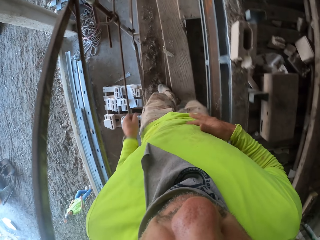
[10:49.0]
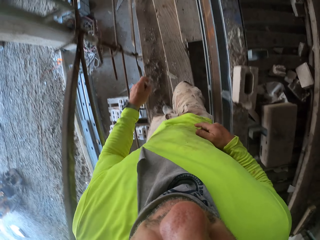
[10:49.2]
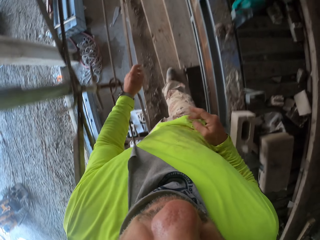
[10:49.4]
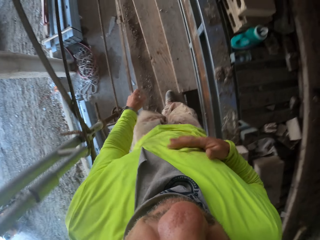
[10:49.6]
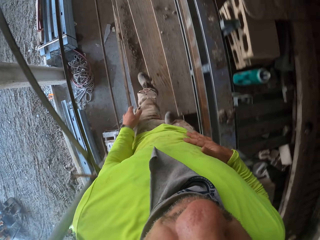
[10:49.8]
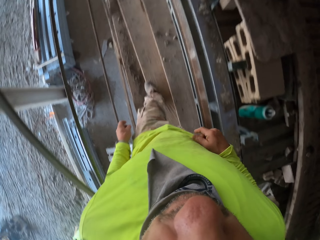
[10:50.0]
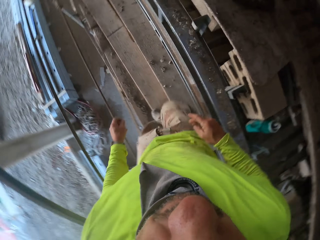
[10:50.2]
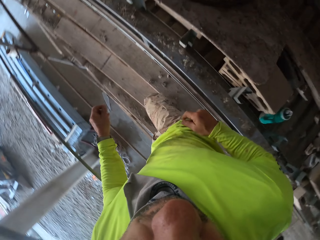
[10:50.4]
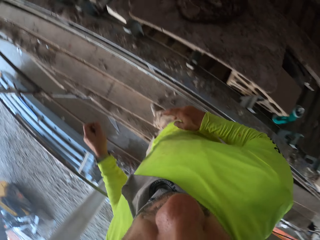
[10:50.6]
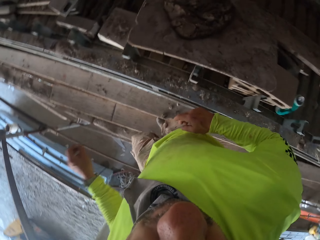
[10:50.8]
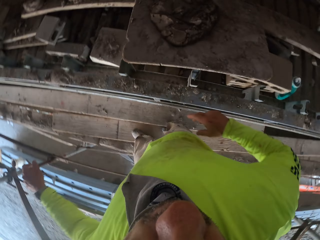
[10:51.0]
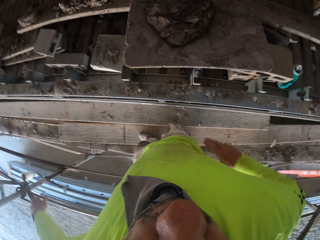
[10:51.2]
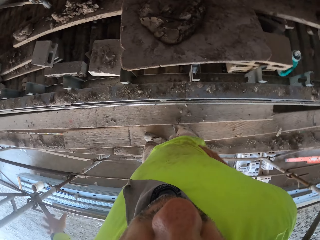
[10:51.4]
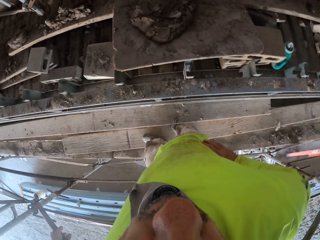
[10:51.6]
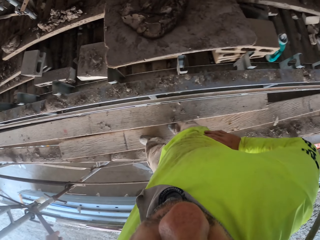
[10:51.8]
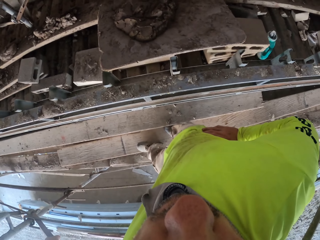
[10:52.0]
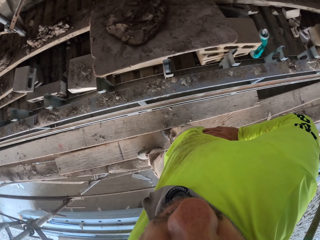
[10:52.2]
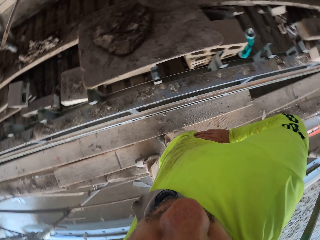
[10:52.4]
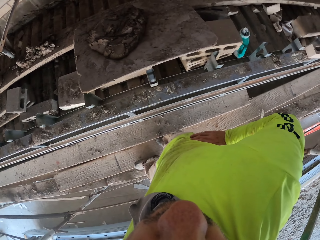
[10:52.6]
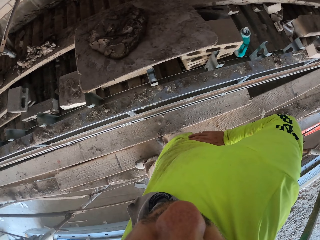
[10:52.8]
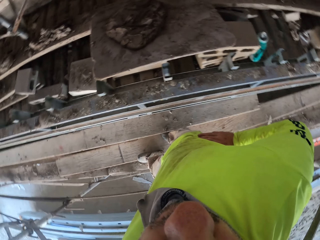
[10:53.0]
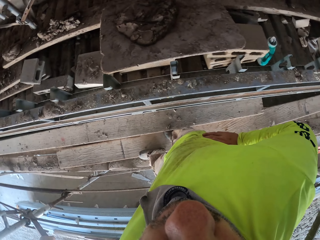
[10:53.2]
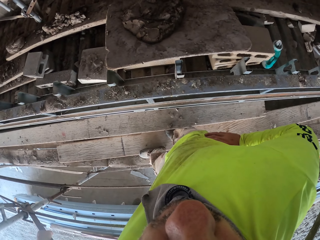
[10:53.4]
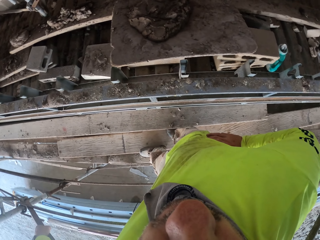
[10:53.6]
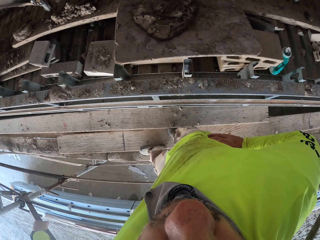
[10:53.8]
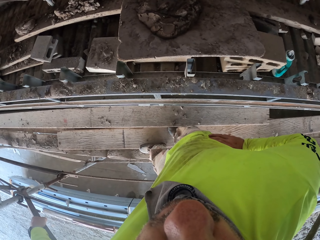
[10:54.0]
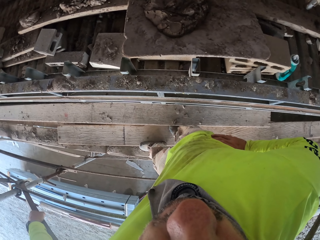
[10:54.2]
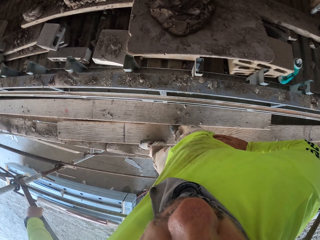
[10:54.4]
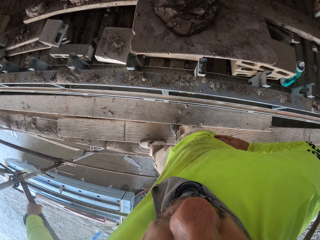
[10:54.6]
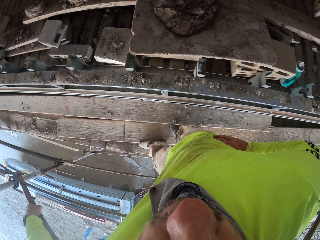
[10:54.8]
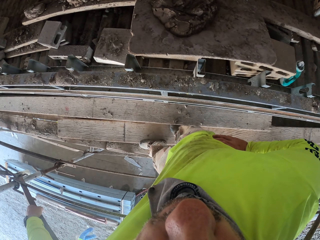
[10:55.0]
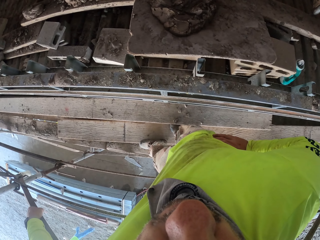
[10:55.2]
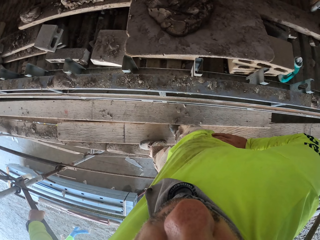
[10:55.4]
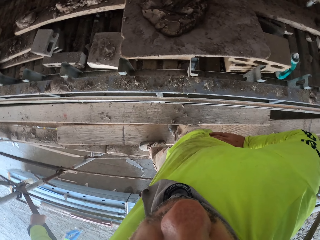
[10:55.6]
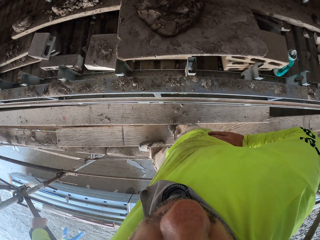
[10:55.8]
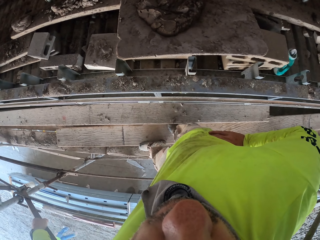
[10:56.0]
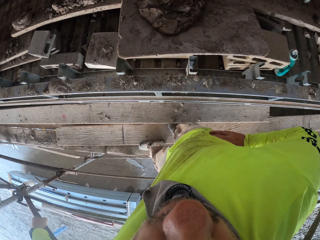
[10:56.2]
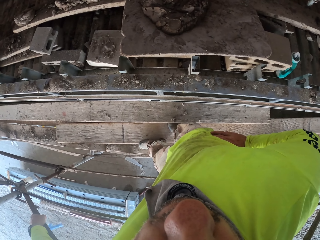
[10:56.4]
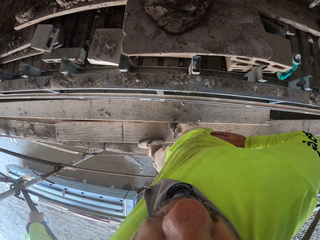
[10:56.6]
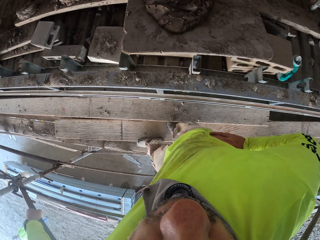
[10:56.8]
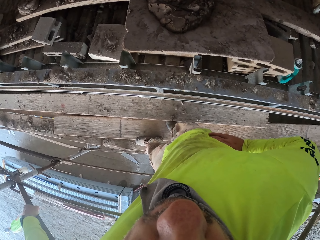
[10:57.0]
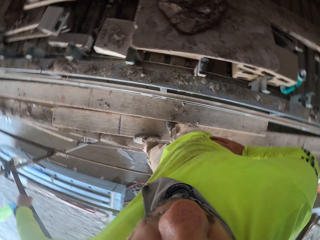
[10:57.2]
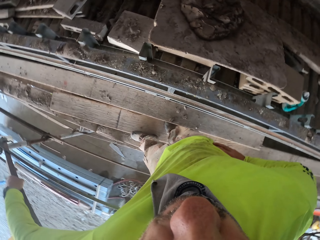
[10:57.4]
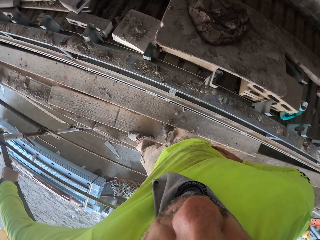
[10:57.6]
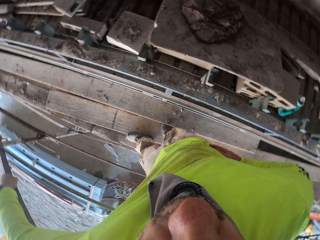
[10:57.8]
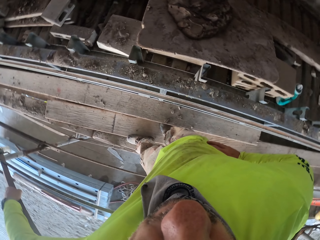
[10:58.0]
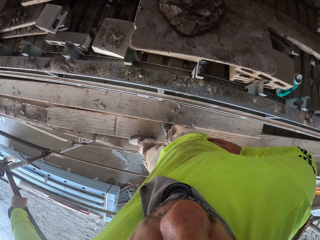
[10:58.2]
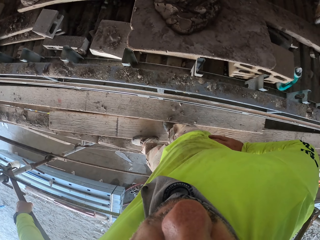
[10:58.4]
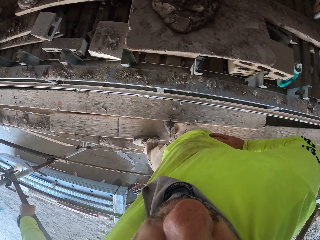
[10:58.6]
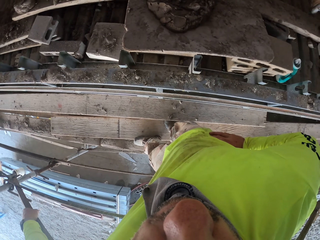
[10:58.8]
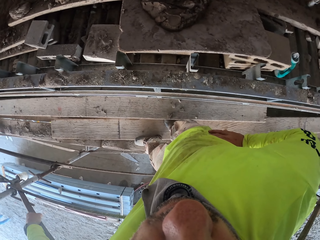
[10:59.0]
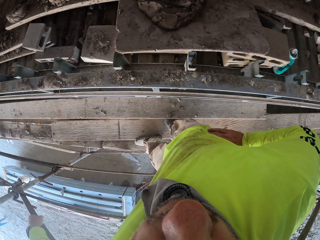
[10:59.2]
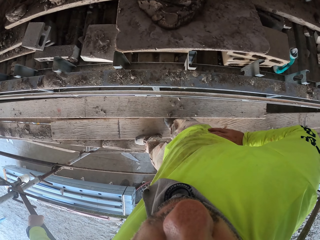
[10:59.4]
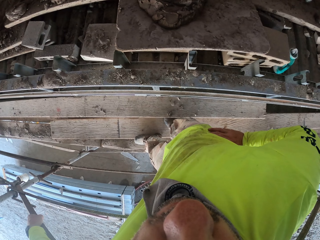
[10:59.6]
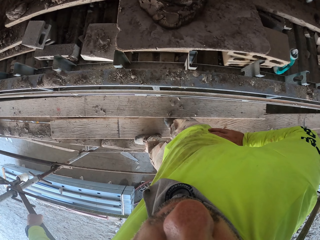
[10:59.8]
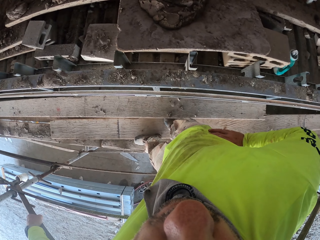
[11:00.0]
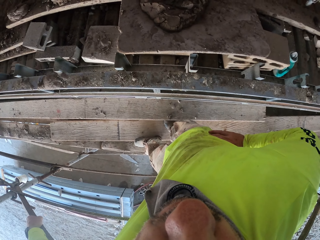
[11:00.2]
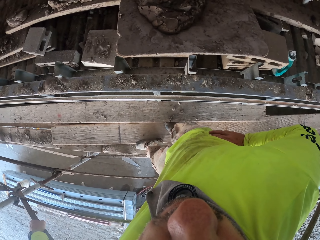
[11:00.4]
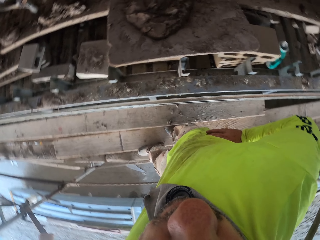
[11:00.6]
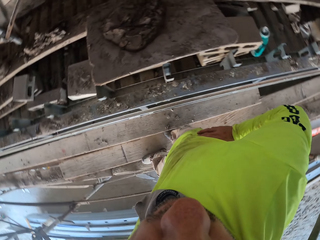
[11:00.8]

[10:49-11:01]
The camera wearer walks around the house. They wipe hands on the cloth. They rest a hand on the rail. They stand up. They hold on the waist.

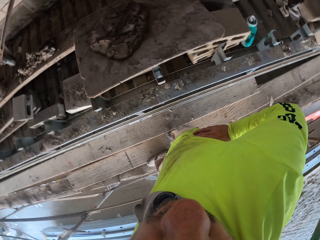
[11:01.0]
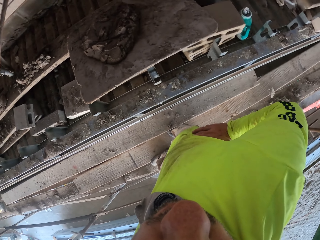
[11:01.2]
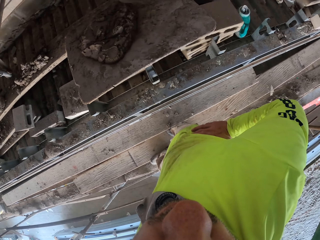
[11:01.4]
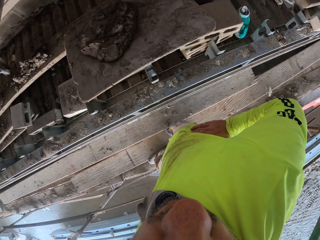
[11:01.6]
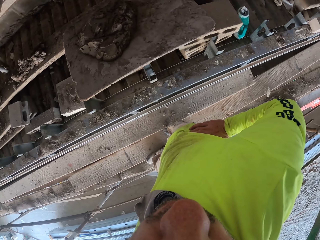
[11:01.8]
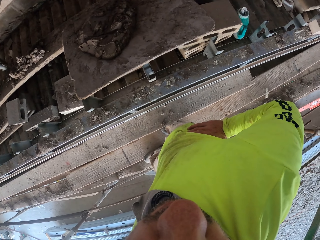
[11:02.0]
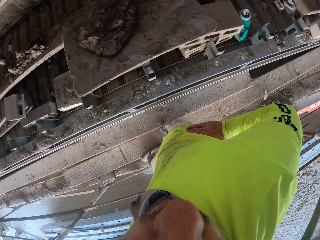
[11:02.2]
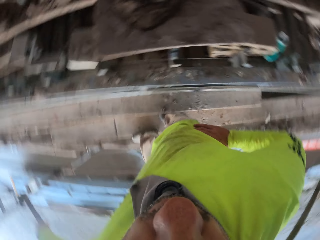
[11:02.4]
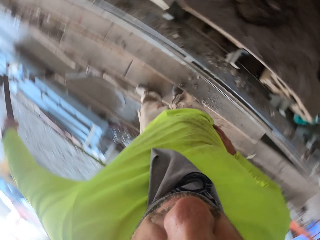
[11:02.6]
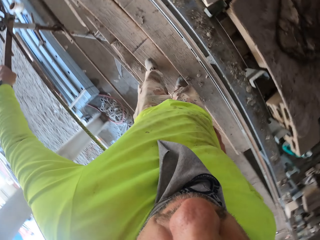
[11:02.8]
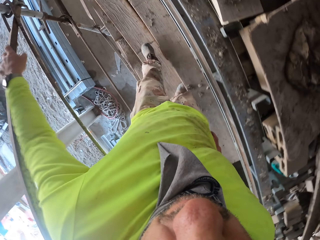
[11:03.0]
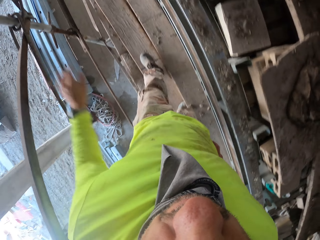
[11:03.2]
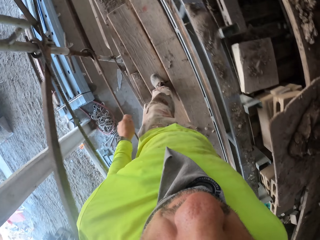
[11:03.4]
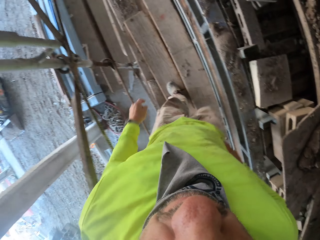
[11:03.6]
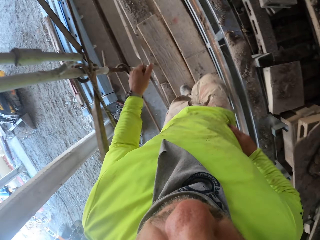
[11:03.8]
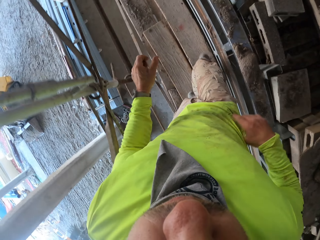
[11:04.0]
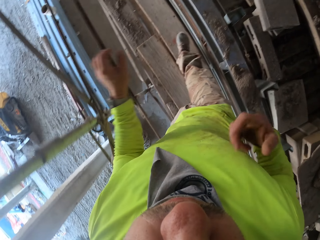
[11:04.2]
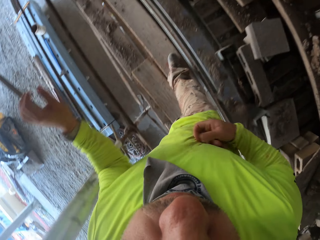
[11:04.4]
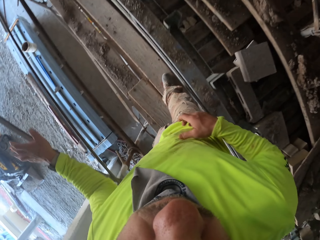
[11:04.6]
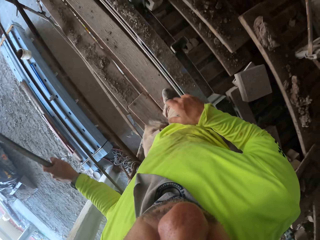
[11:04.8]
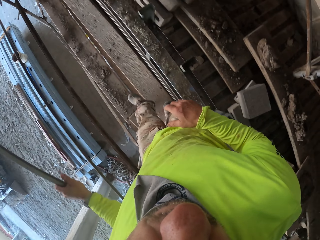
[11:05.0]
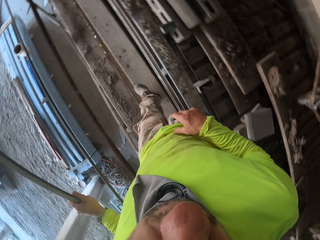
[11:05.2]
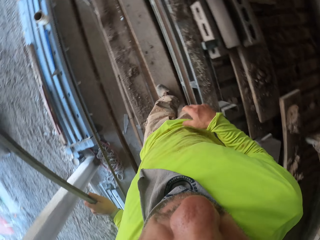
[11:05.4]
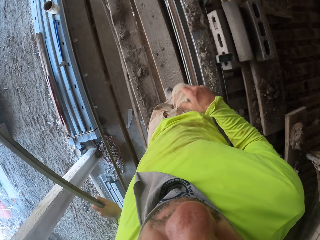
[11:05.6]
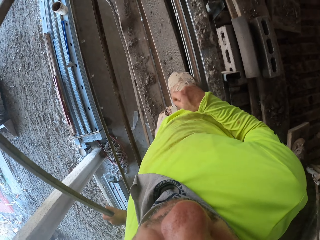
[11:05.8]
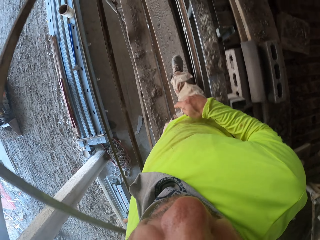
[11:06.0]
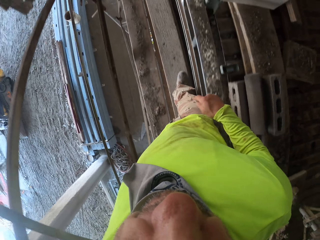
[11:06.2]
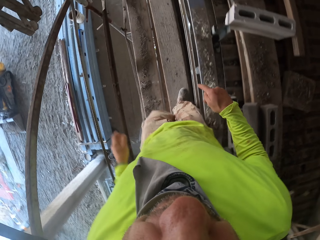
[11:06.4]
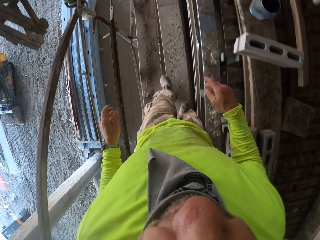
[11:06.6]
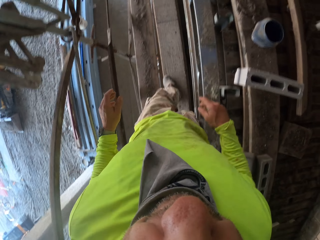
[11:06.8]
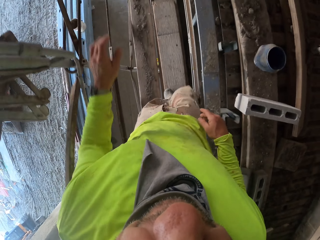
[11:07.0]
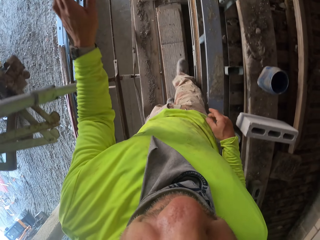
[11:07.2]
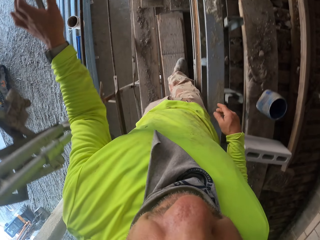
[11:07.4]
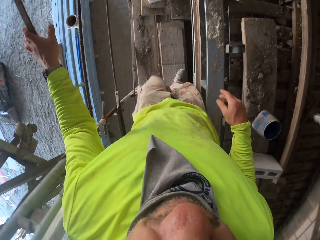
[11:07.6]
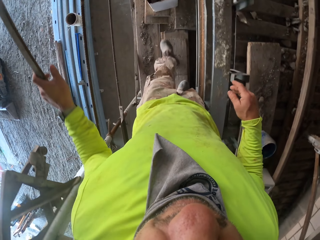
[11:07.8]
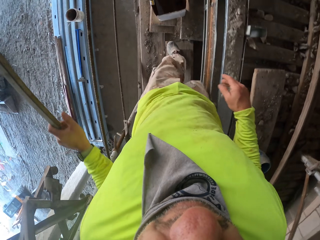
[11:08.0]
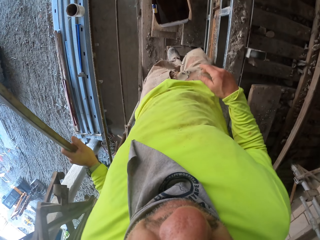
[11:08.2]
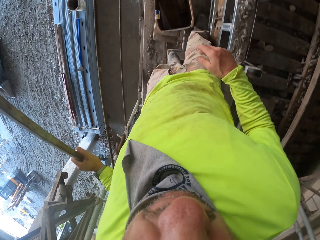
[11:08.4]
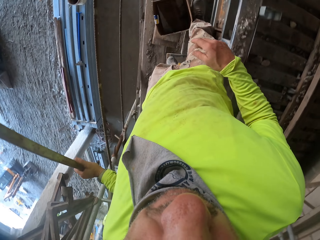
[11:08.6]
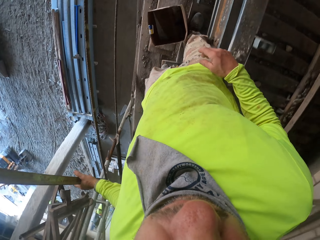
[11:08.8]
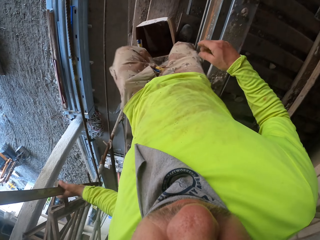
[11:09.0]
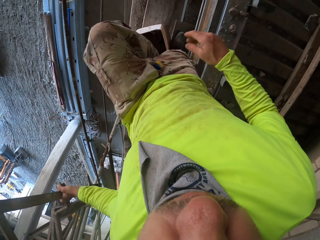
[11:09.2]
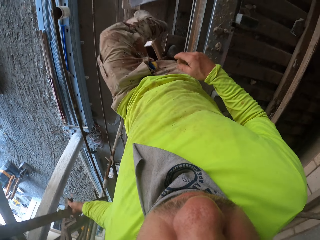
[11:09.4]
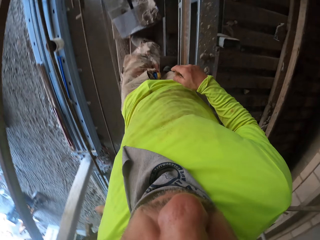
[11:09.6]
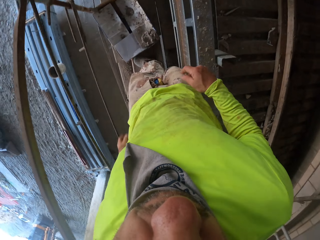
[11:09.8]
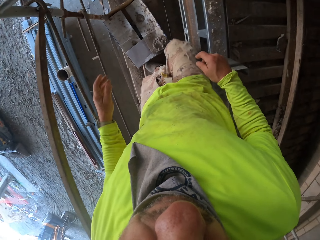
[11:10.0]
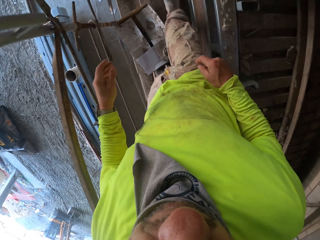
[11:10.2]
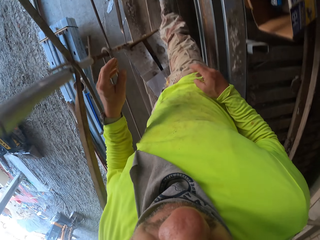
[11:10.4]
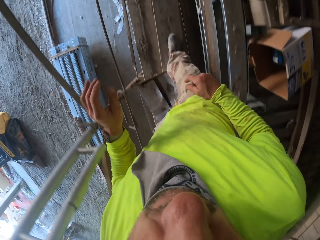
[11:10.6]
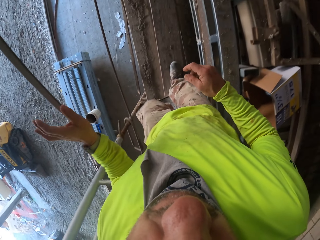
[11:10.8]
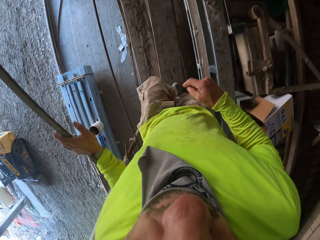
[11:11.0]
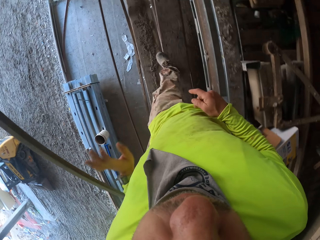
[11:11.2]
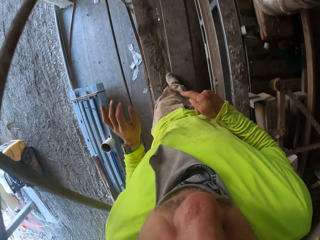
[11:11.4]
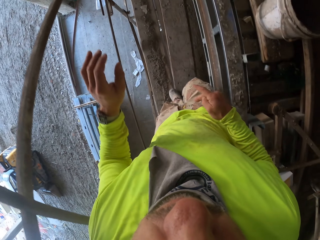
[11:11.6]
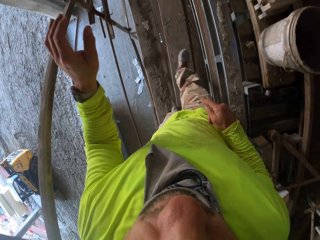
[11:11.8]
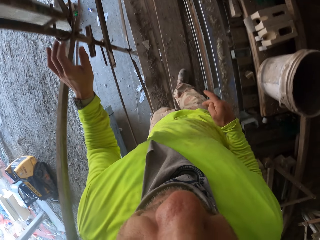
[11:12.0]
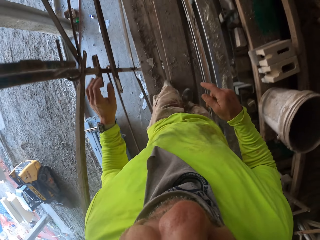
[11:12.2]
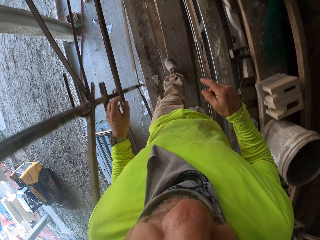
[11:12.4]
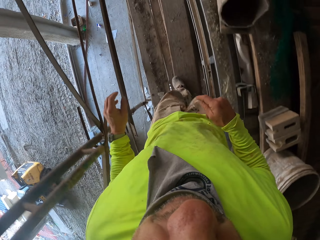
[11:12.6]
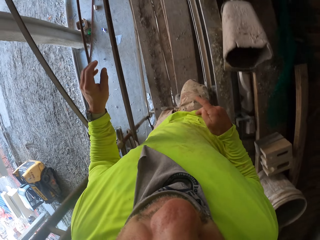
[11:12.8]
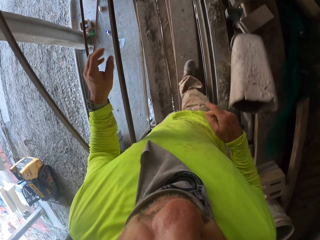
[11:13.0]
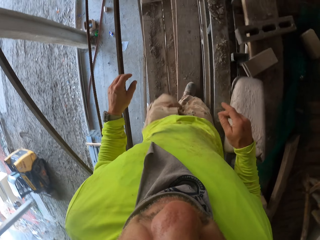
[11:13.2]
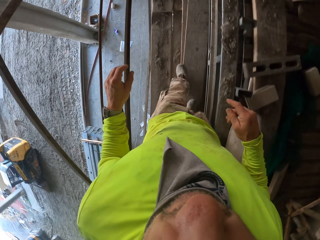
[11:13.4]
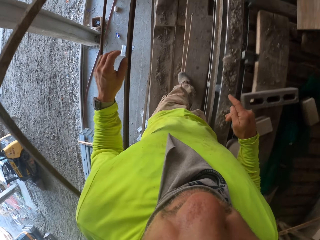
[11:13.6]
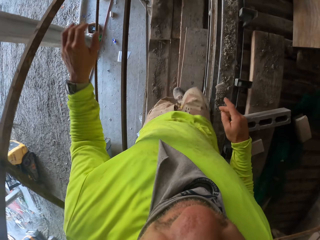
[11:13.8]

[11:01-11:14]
The camera wearer removes a hand away from the rail. They walk around the house. They wipe hands on the cloth. They move around. They rest a hand on the rail. They remove the hand away from the rail. They rest the hand on the rail. They move around. They move around again. They remove the hand away from the rail.
